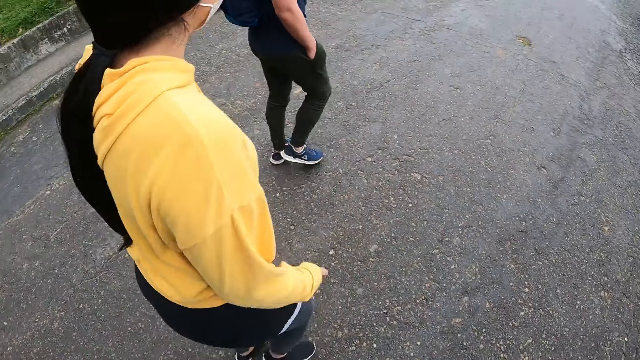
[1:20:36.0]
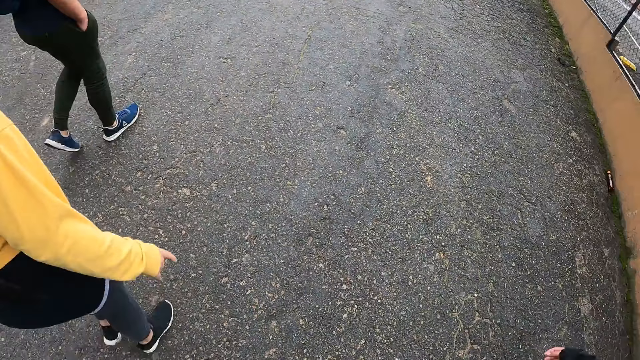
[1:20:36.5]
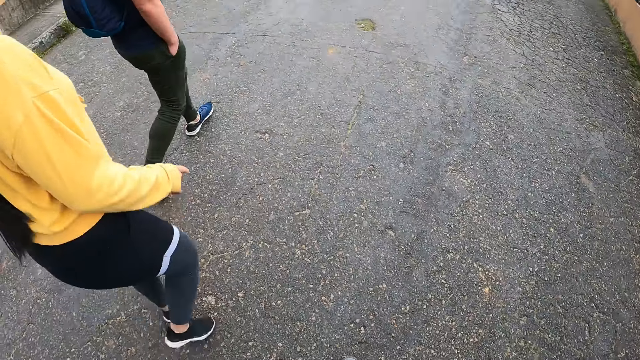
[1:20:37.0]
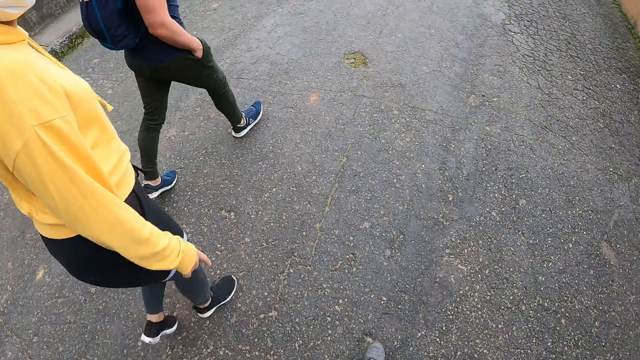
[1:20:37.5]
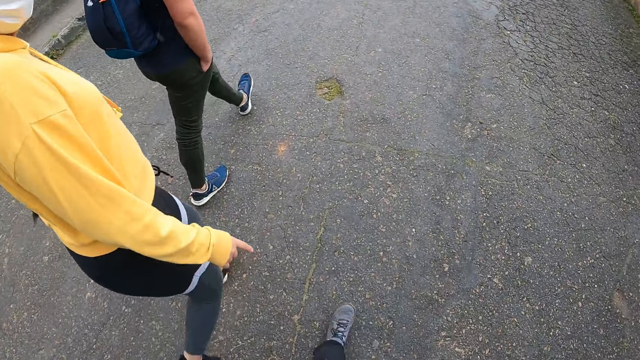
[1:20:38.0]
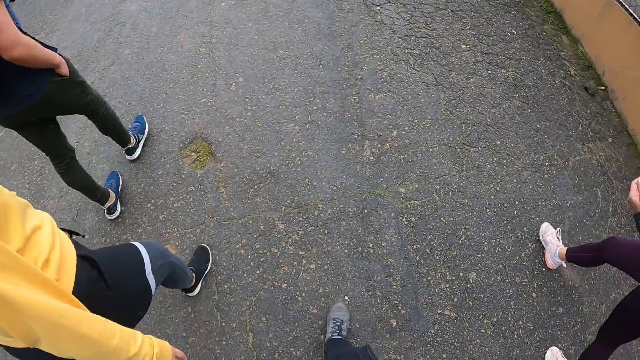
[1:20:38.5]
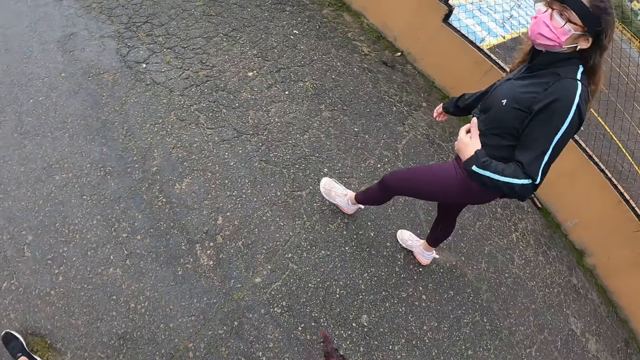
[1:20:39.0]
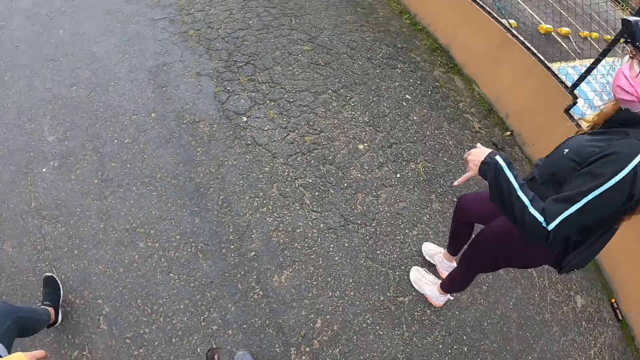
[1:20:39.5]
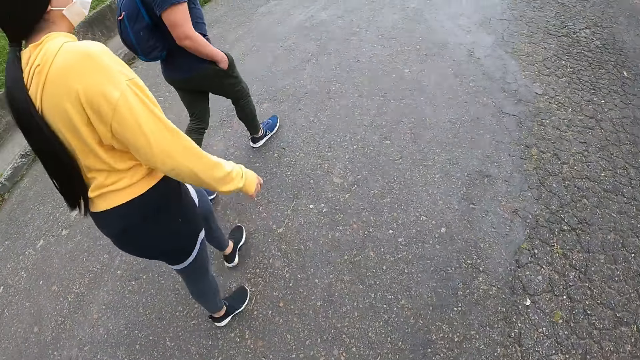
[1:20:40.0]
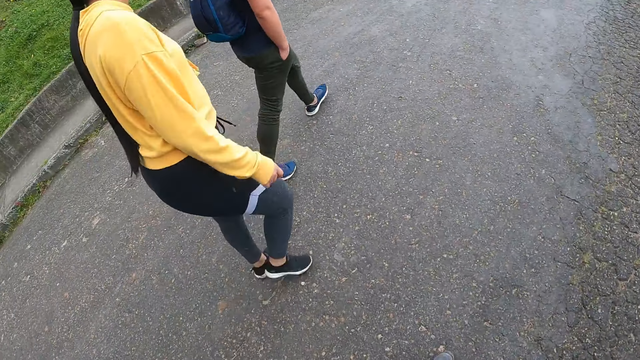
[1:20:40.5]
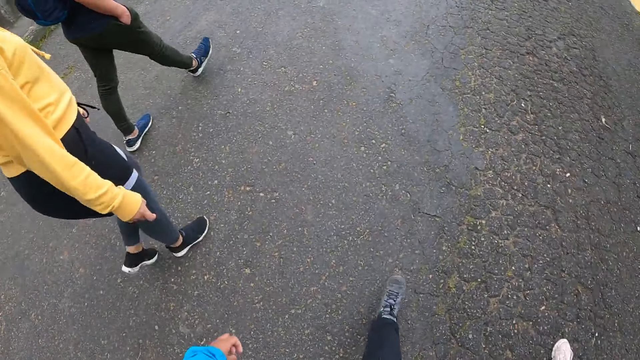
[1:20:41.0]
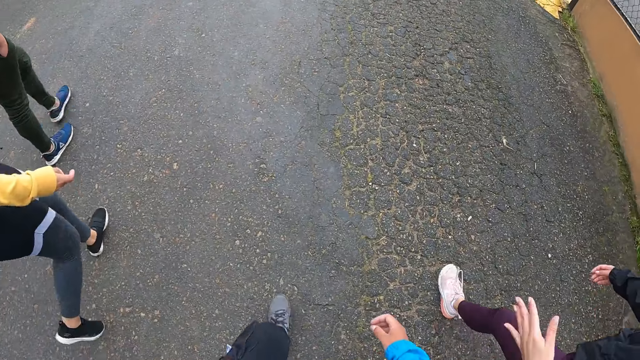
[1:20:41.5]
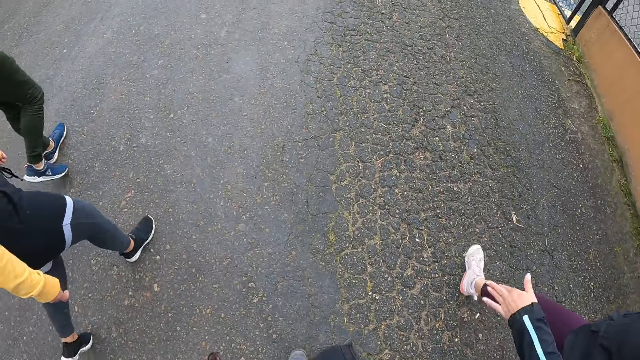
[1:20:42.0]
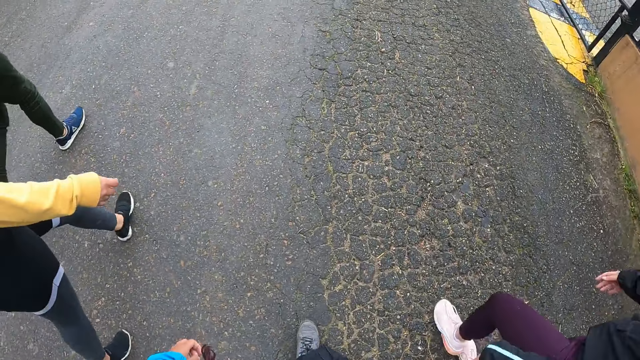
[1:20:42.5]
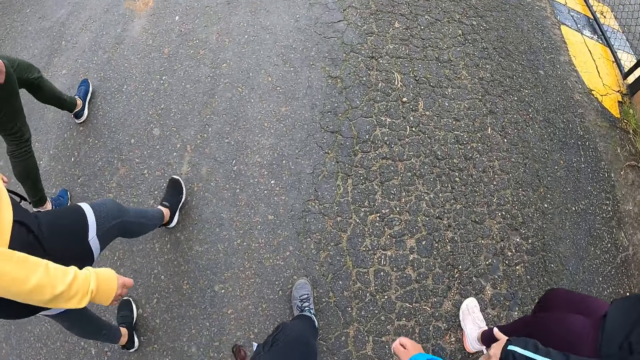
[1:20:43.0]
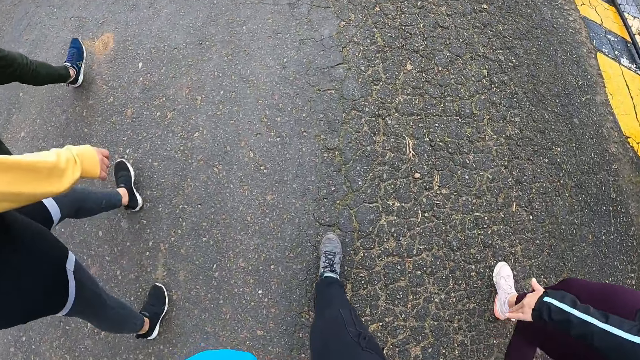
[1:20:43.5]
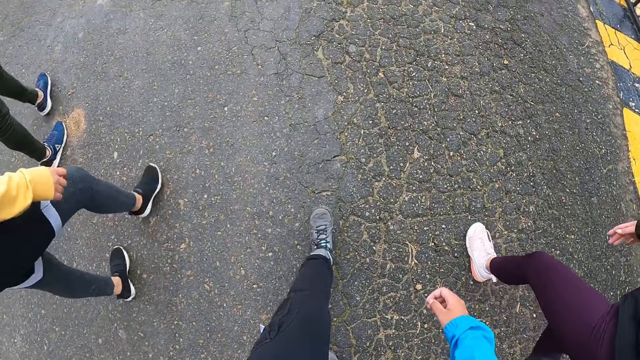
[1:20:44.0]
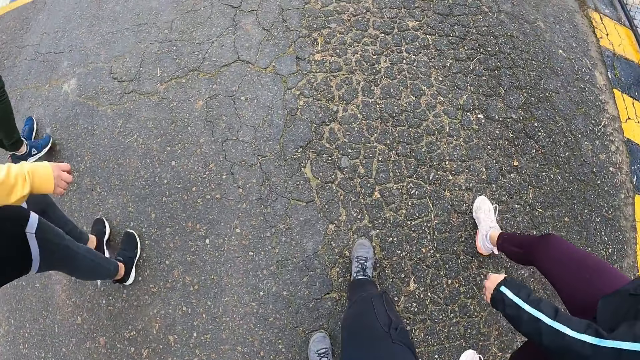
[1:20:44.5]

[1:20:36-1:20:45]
The camera wearer walks around.

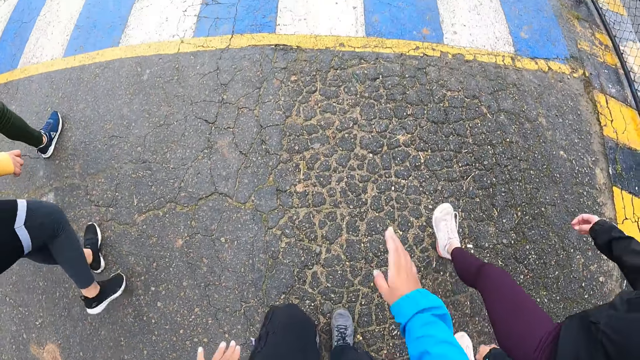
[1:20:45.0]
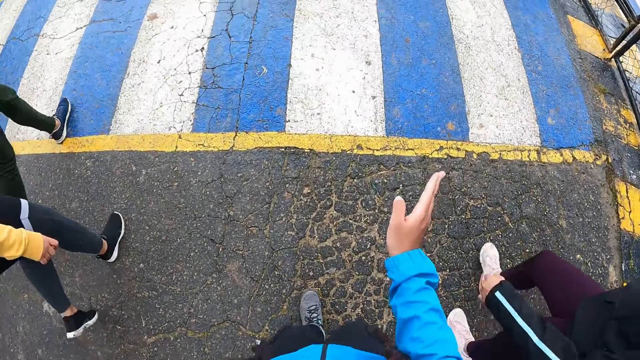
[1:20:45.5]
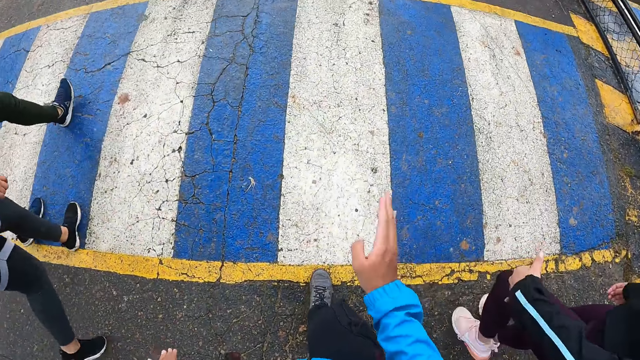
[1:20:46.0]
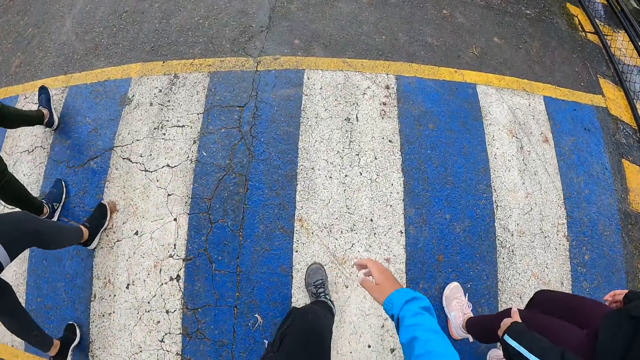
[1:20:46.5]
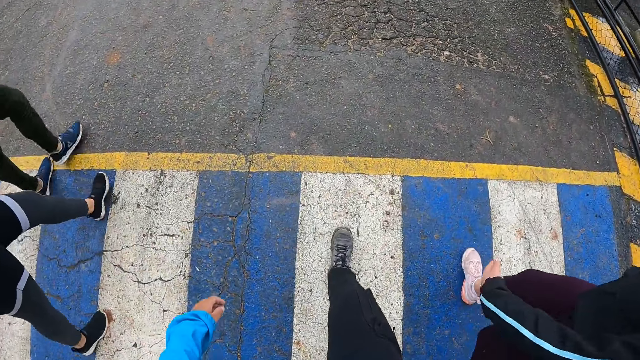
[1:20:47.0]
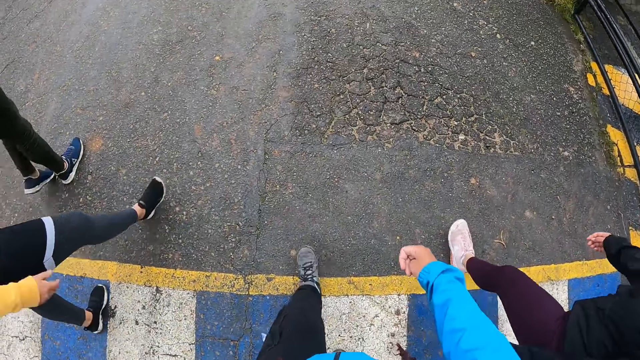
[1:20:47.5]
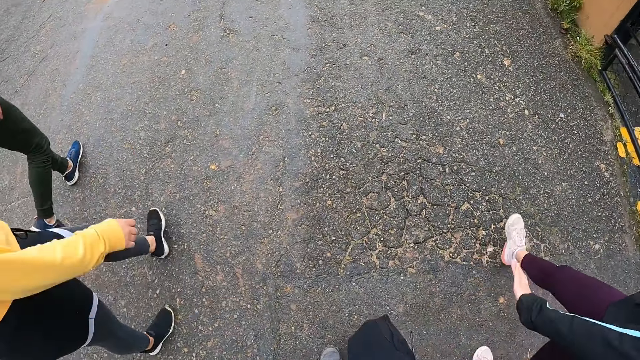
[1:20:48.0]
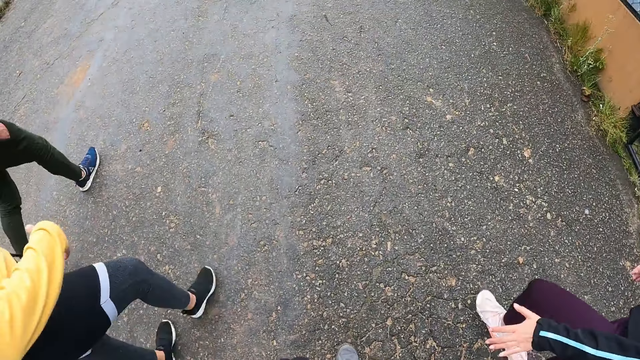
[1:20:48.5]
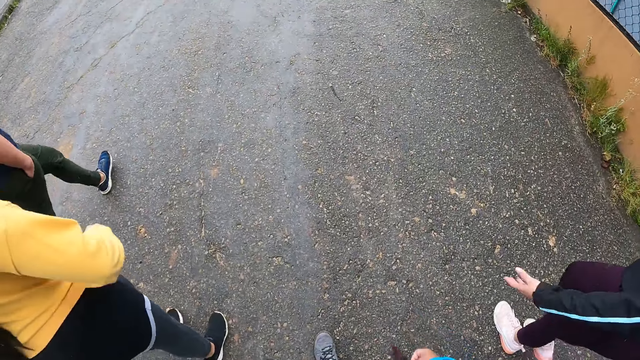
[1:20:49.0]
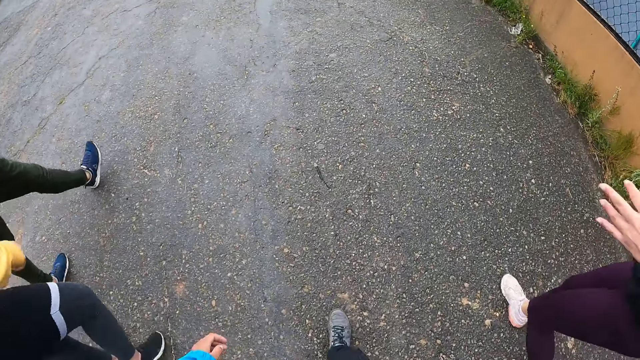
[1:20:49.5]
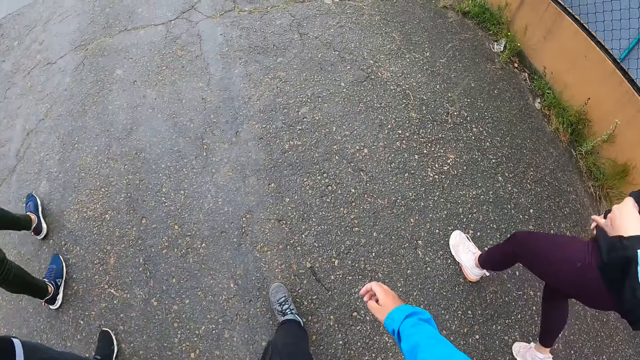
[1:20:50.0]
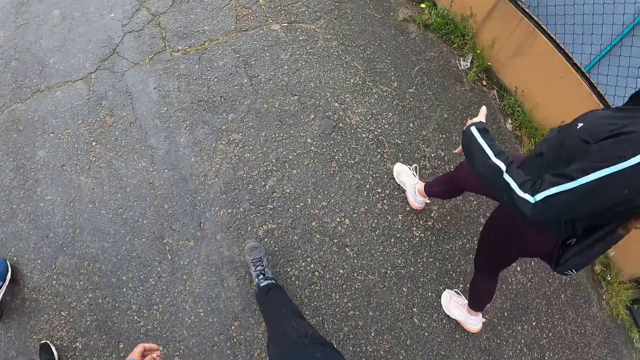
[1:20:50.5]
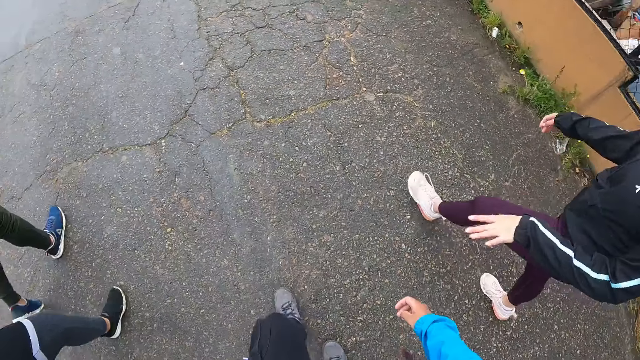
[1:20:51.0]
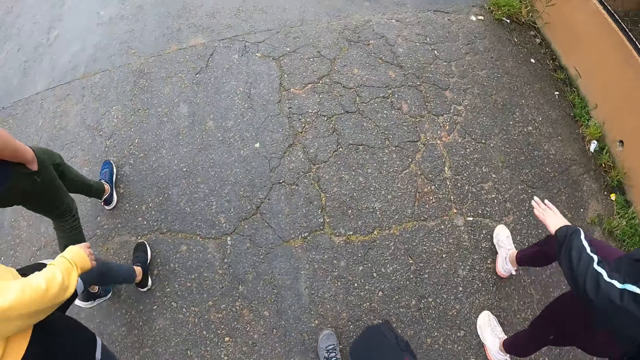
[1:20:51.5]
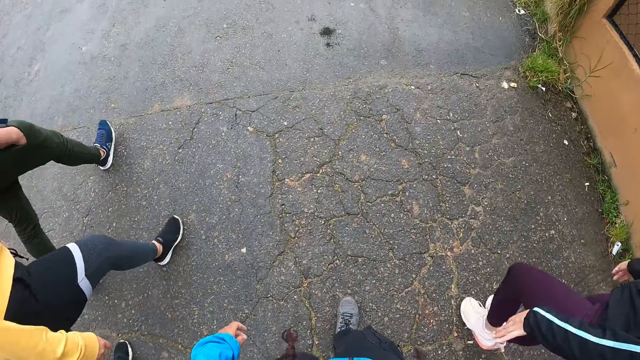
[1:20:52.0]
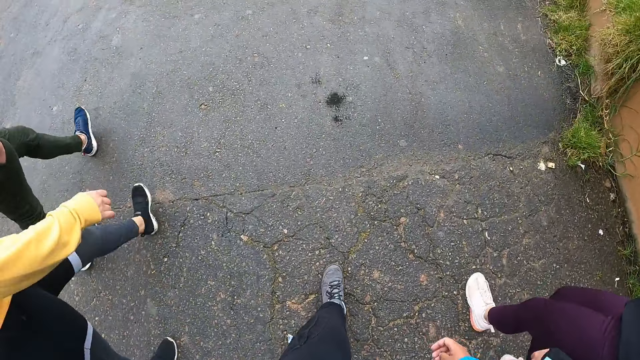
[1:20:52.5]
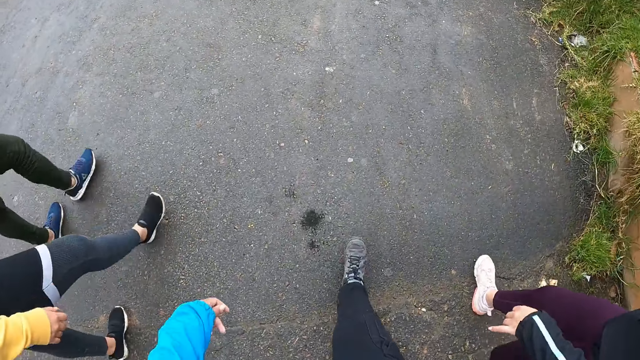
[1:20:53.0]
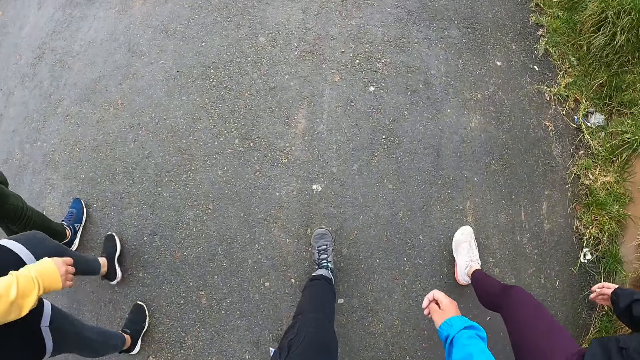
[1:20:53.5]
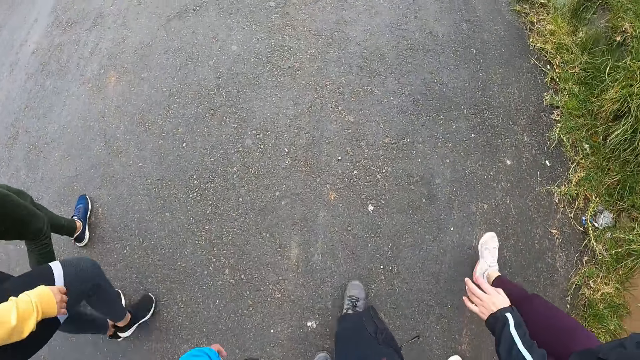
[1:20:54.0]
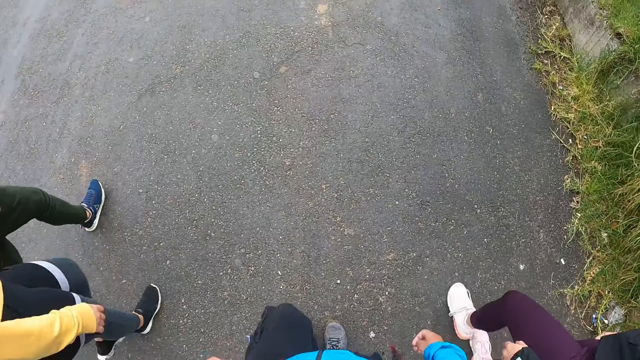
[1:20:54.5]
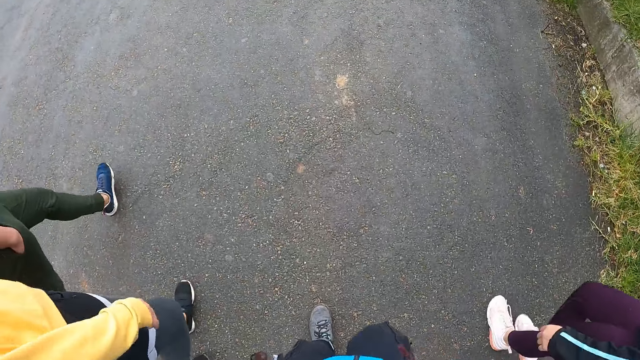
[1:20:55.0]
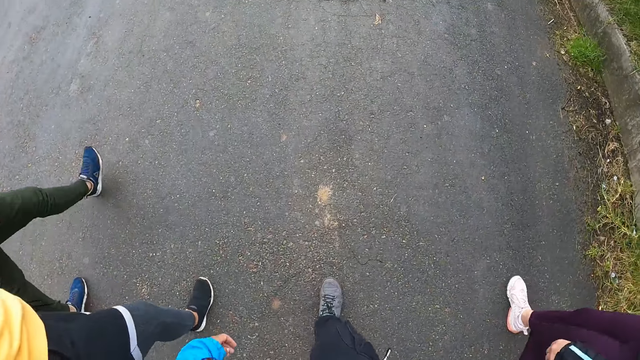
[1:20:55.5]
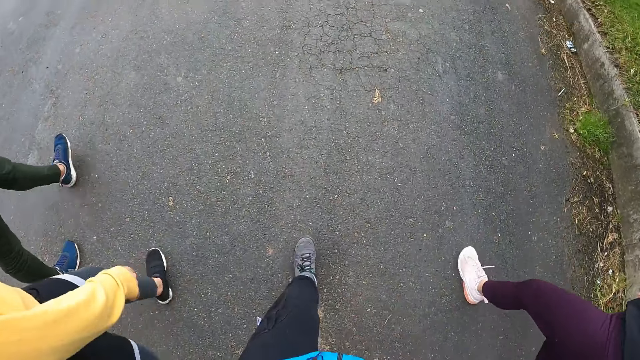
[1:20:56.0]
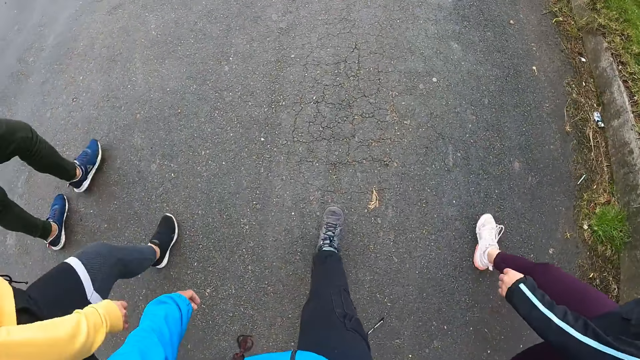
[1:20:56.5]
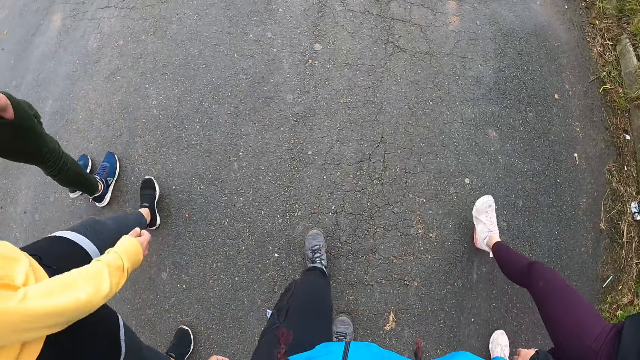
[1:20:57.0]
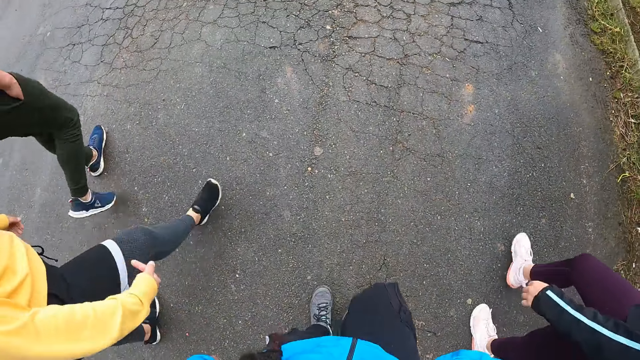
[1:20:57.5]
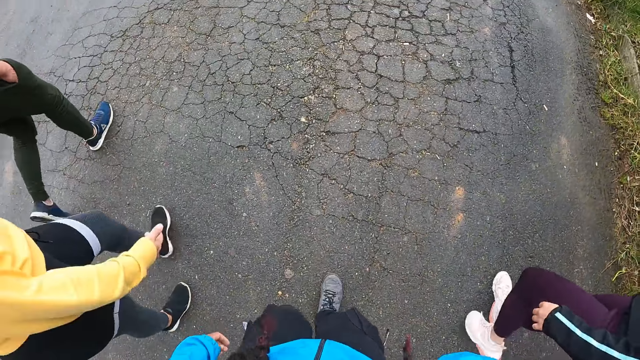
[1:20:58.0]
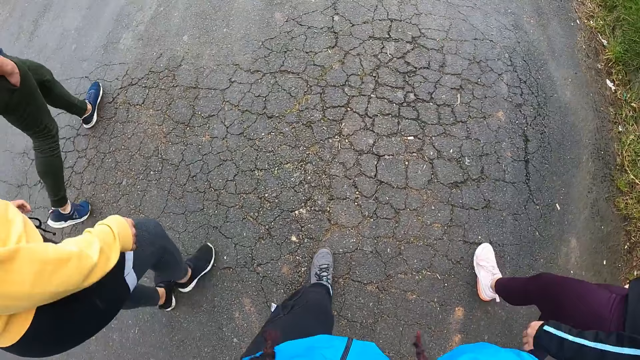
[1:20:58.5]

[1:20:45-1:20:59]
The camera wearer moves the hand. She walks around. She raises her hand.
